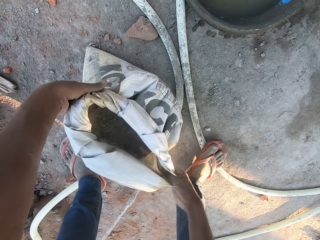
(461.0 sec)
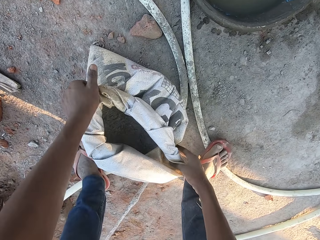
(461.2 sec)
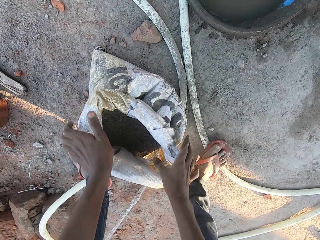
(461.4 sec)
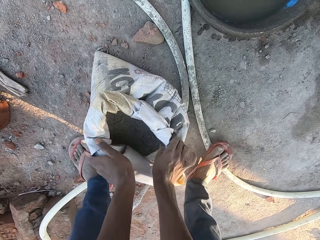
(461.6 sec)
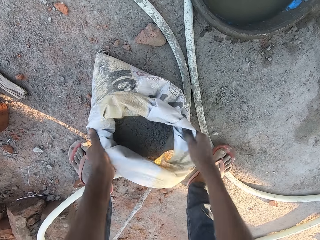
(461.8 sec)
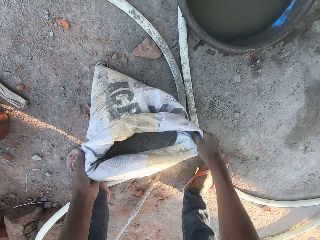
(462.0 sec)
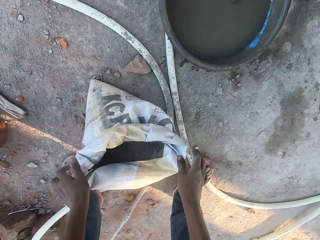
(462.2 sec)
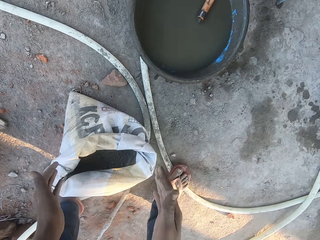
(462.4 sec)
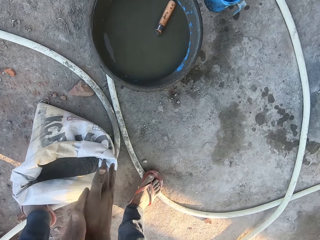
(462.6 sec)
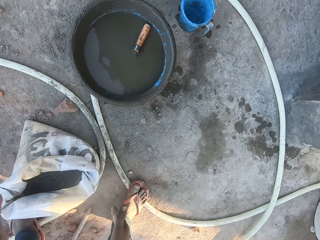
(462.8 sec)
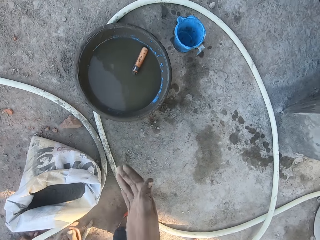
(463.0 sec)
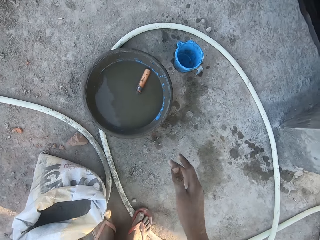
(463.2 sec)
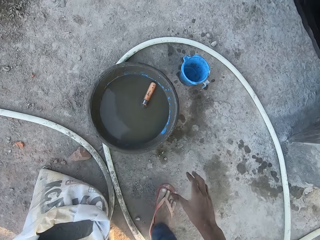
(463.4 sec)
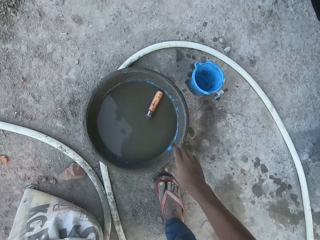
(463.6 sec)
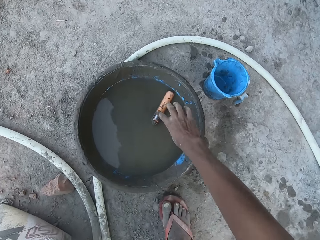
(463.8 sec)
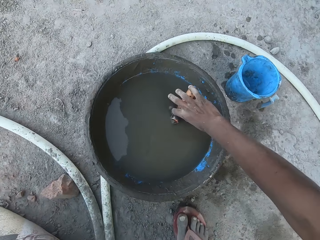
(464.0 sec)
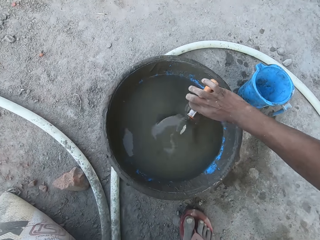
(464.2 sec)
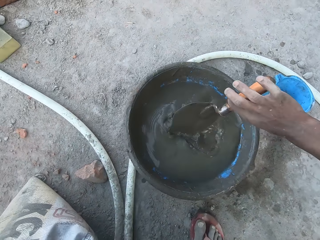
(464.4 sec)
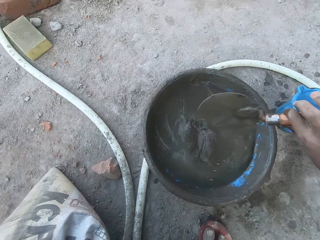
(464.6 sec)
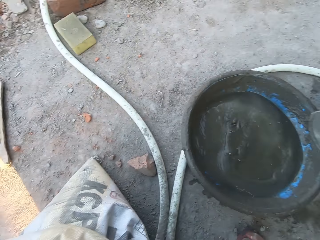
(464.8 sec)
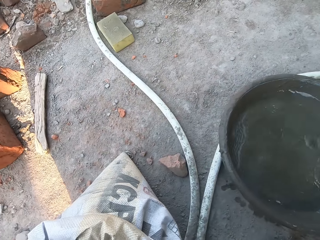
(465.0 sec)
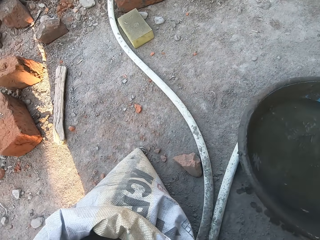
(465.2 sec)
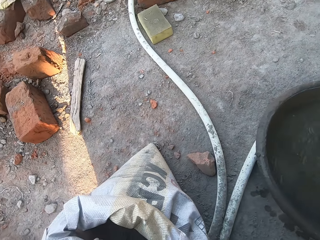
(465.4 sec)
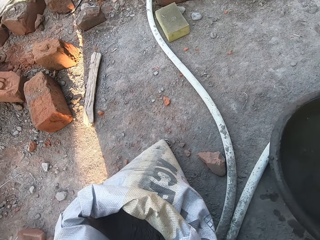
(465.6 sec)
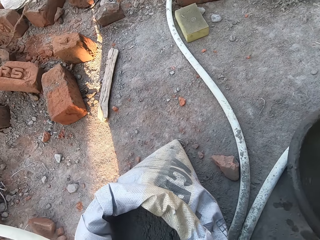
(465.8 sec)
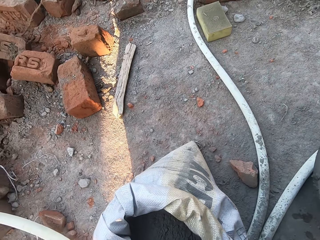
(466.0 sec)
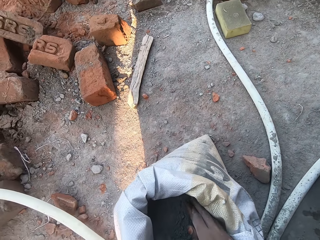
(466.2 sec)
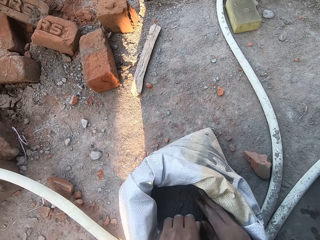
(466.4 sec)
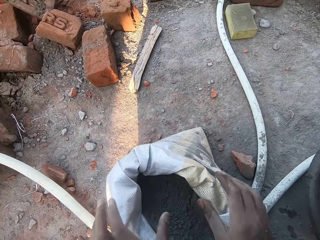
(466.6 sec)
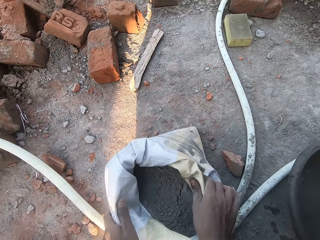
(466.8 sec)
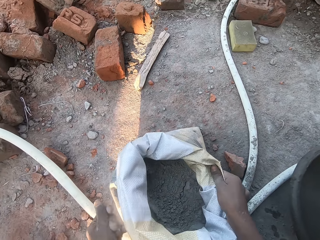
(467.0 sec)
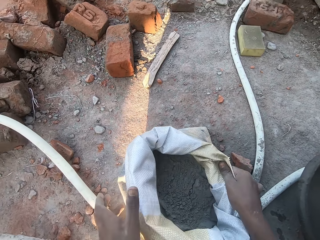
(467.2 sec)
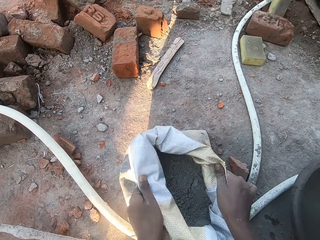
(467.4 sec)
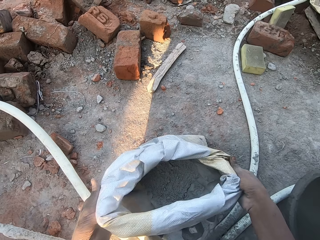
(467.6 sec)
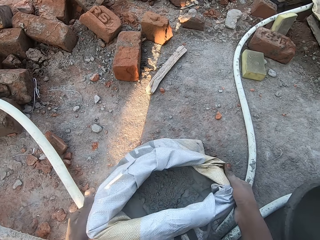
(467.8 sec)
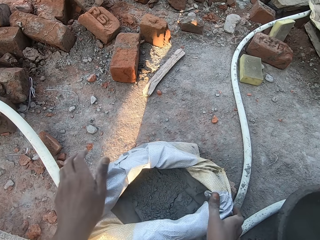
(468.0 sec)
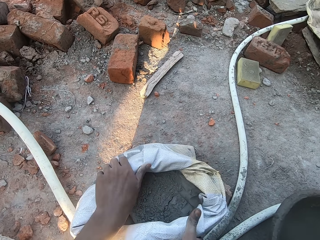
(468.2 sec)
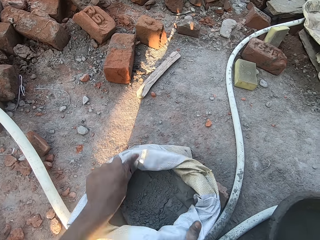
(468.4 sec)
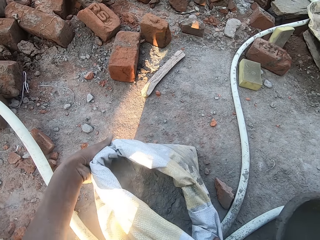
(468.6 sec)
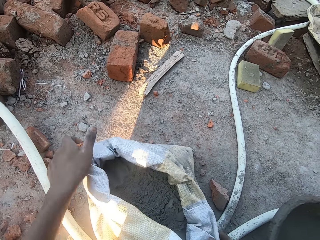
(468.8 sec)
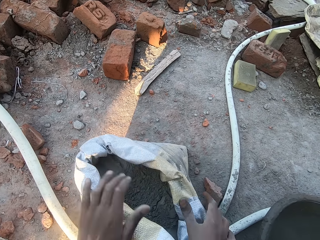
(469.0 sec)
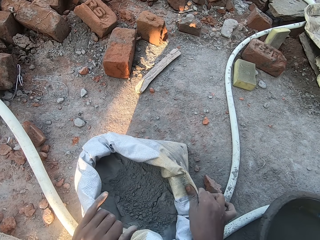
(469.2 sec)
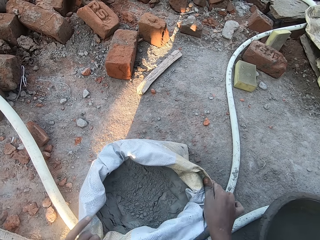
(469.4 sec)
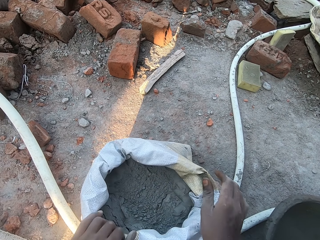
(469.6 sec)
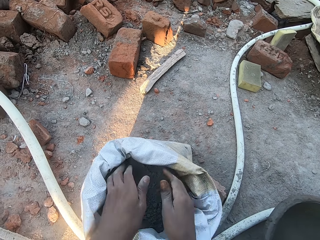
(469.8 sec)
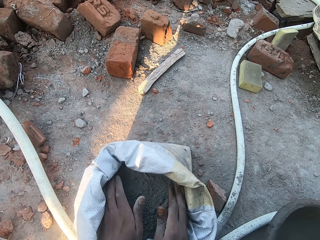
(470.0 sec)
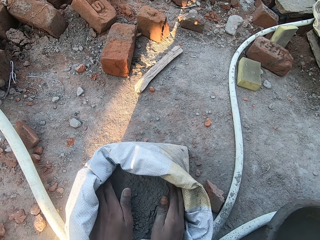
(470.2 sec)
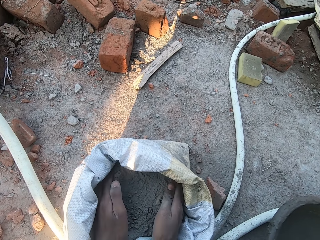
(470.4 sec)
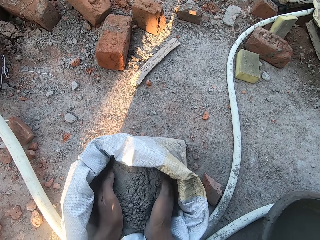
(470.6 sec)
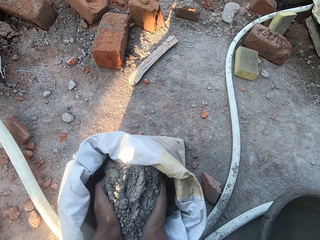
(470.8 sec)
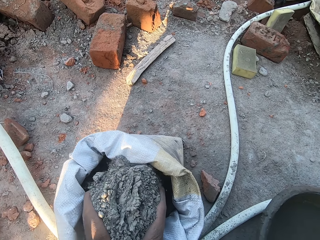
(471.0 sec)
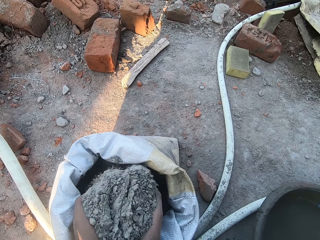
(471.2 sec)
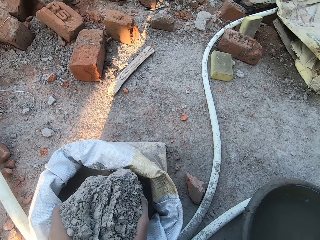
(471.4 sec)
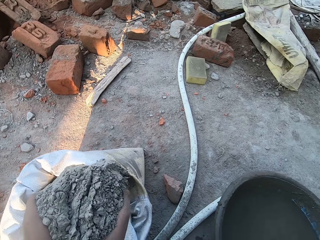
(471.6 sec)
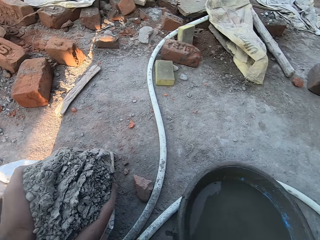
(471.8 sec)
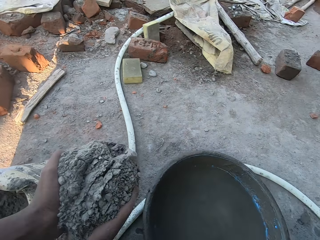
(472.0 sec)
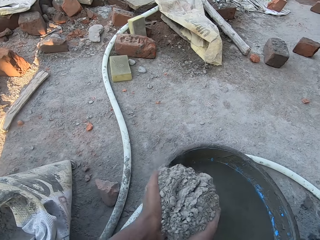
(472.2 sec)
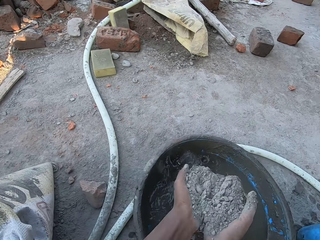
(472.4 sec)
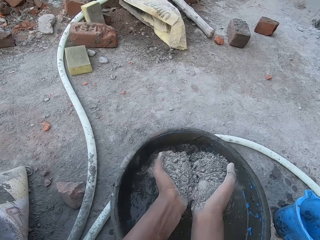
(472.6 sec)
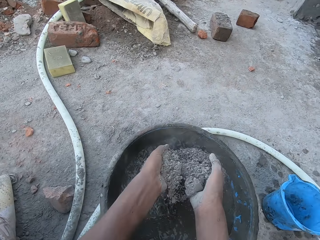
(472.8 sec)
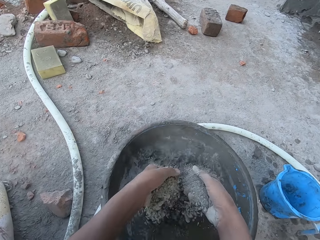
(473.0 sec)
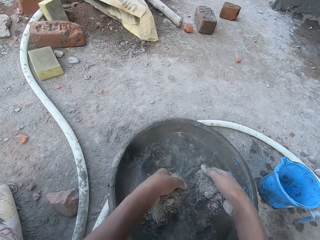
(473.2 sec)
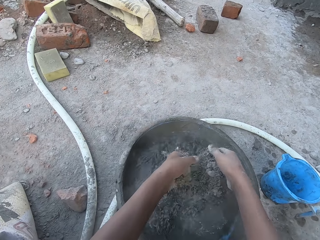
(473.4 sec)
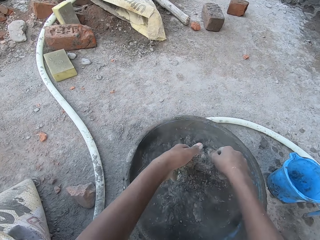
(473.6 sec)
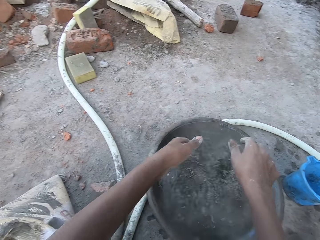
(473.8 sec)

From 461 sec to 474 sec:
The camera wearer rubs both hands together. He claps both hands together. He picks up a hand trowel from the pan with his right hand. He folds the sack of cement with both hands. He packs cement from the sack of cement with both hands. He pours the cement in the pan with both hands.

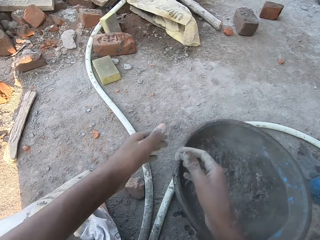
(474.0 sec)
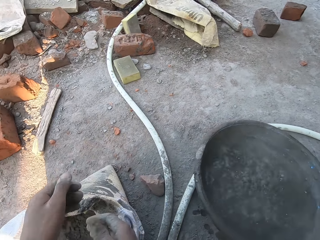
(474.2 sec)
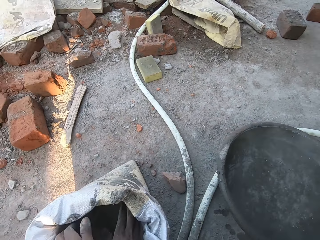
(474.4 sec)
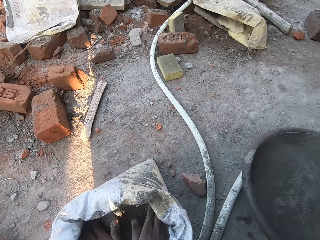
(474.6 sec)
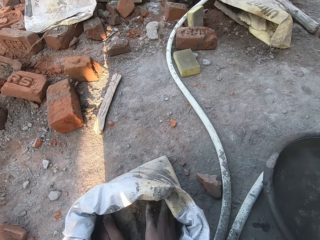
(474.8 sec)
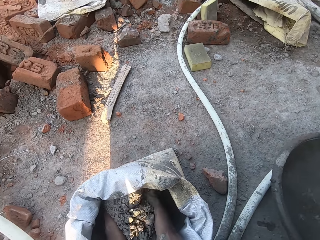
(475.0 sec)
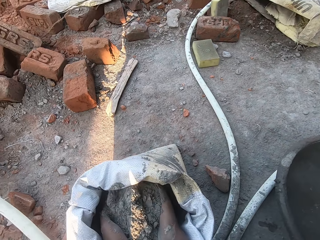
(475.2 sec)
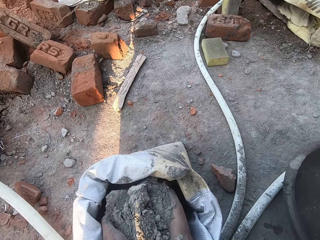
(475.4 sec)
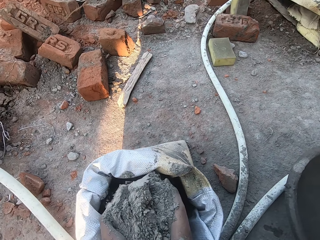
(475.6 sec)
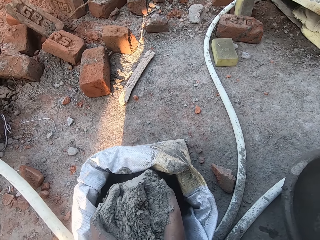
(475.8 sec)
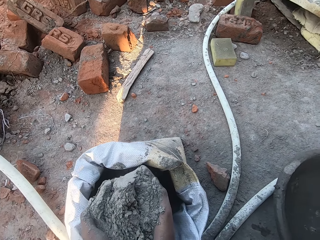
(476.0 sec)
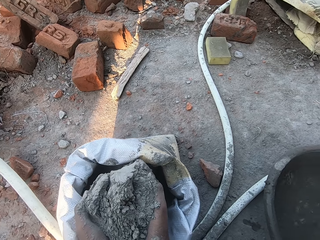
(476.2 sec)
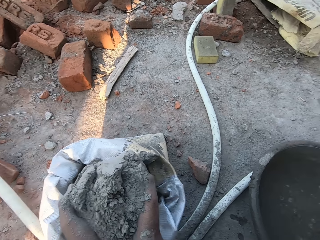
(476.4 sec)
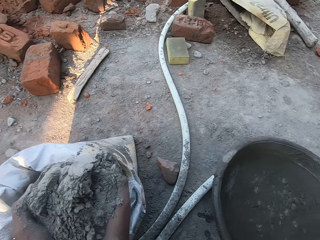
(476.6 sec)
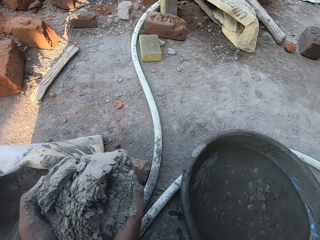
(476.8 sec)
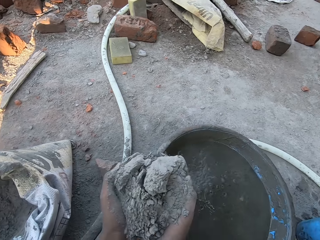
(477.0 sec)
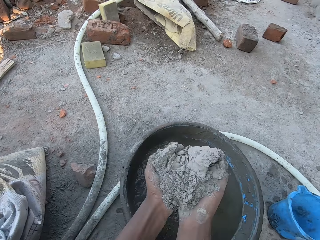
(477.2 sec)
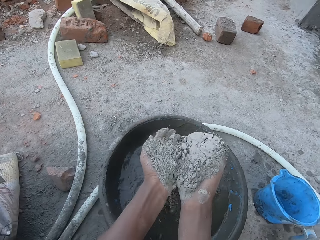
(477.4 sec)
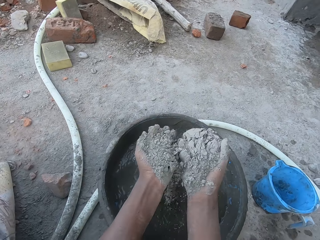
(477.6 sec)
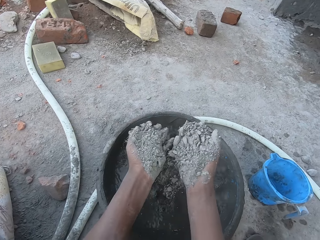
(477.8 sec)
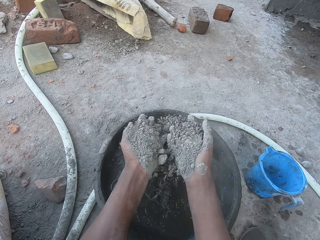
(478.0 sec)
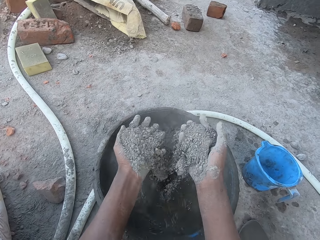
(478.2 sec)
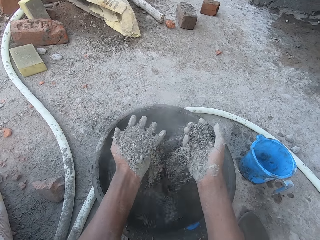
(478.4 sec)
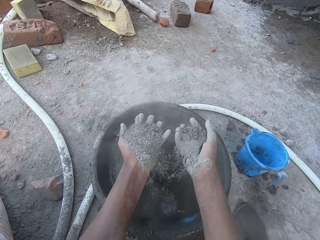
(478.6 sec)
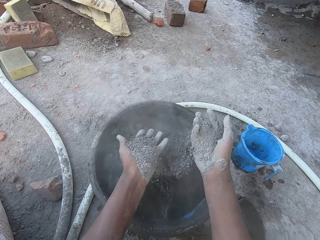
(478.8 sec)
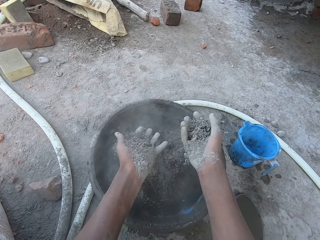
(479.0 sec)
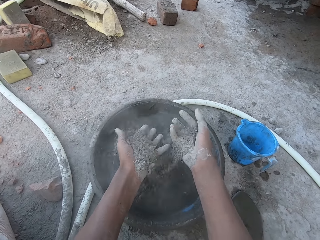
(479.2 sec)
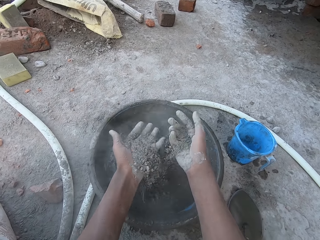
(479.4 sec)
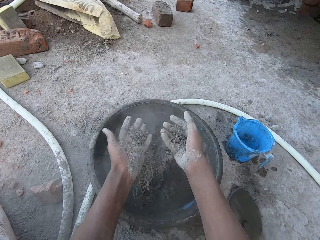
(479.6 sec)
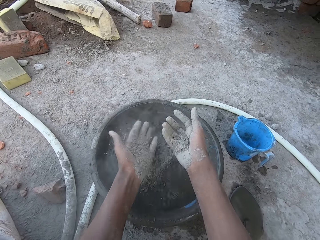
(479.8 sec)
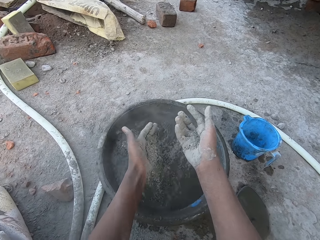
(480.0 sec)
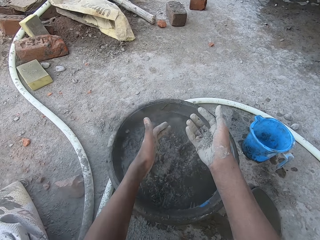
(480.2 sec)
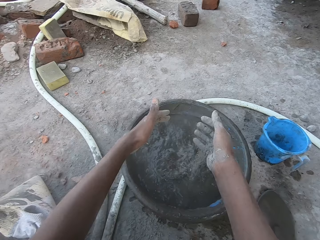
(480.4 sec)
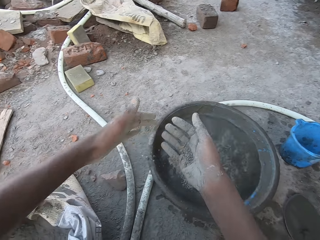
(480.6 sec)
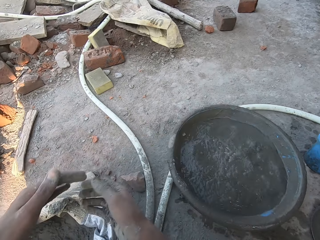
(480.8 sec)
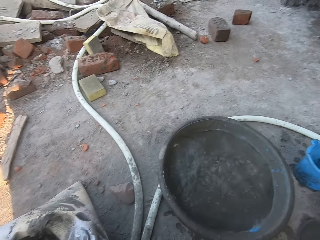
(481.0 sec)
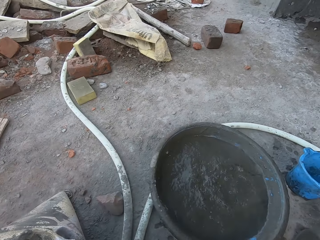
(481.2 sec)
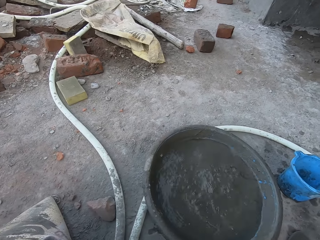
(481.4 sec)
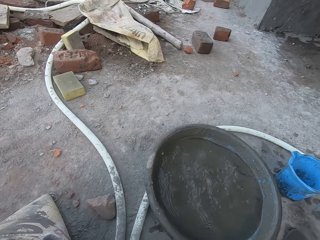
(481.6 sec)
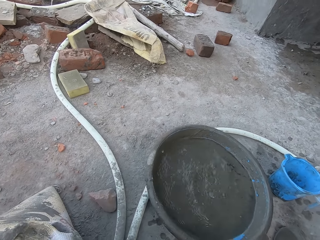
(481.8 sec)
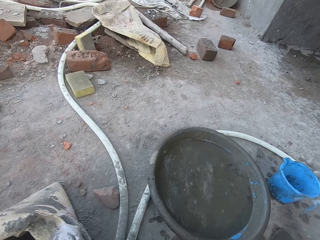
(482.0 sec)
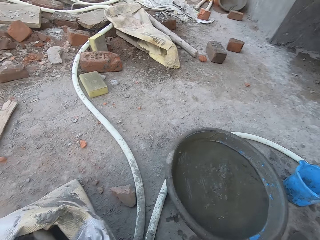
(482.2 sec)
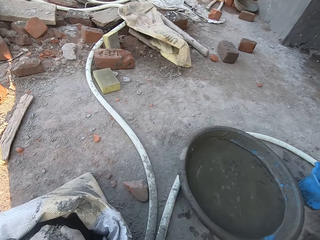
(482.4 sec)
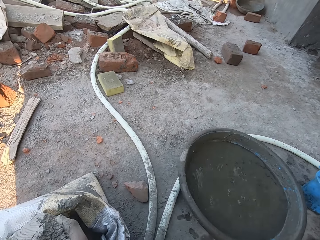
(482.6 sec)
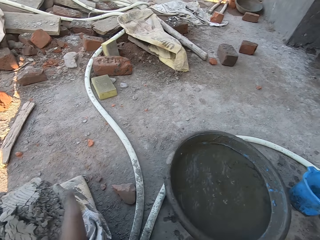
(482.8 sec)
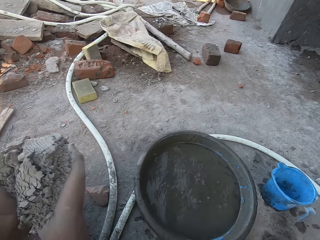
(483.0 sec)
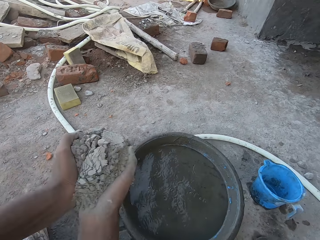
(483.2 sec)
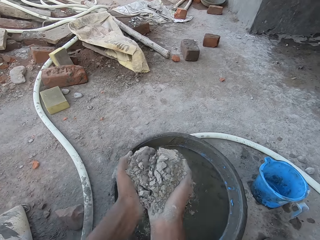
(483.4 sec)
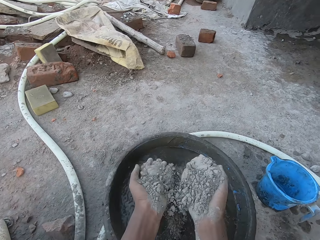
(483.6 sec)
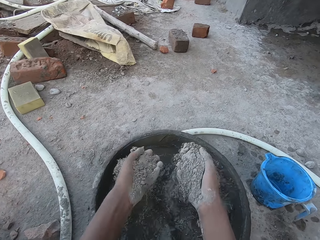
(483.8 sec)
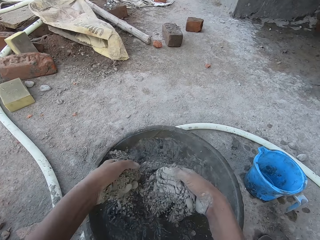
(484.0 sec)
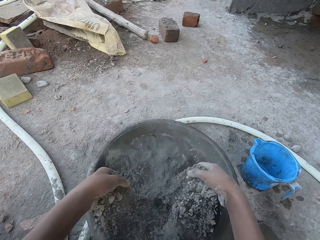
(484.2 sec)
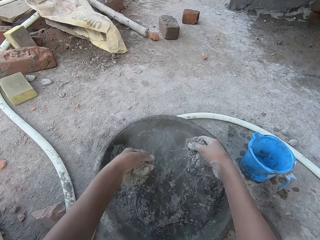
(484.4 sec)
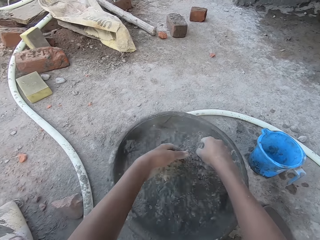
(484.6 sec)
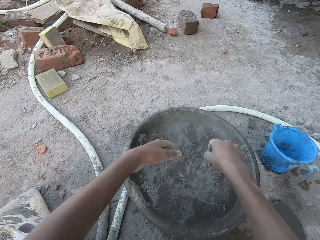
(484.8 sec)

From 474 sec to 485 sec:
The camera wearer packs cement from the sack of cement with both hands. He pours the cement in the pan with both hands. He packs the cement from the sack of cement with both hands. He pours the cement in the pan with both hands. He packs the cement from the sack of cement with both hands. He pours the cement in the pan with both hands.
